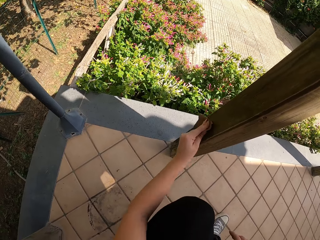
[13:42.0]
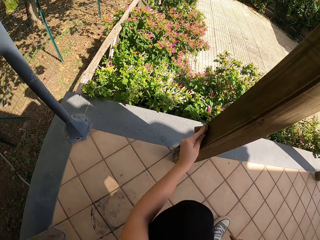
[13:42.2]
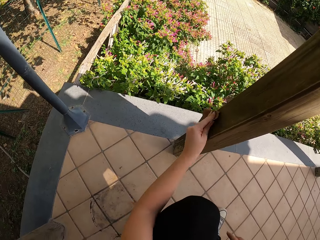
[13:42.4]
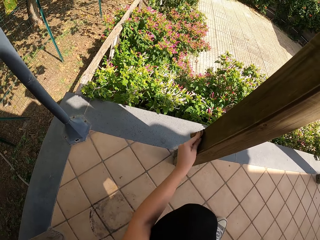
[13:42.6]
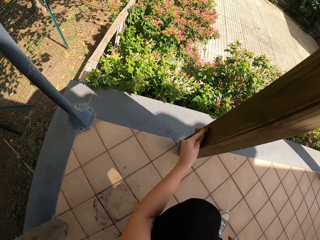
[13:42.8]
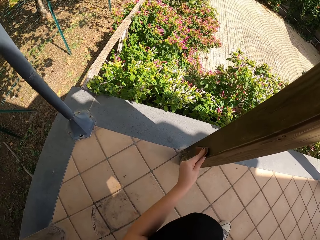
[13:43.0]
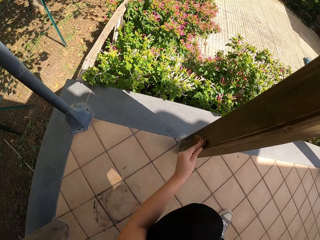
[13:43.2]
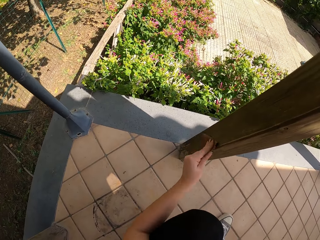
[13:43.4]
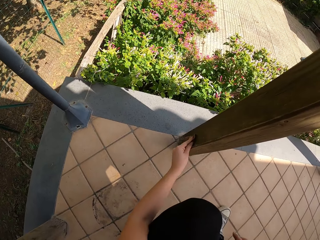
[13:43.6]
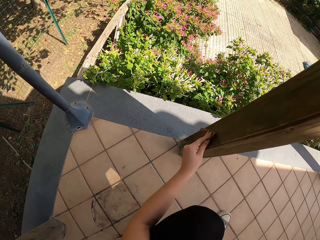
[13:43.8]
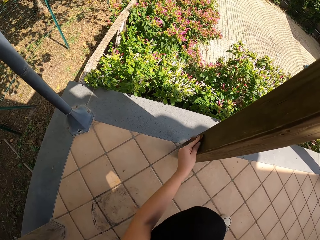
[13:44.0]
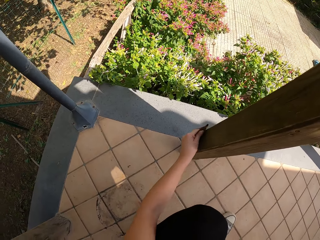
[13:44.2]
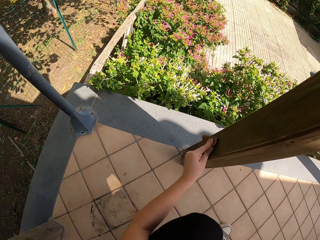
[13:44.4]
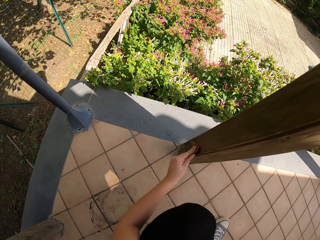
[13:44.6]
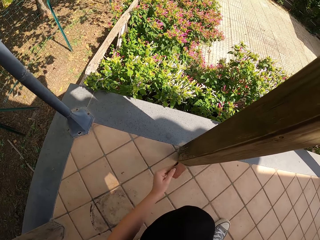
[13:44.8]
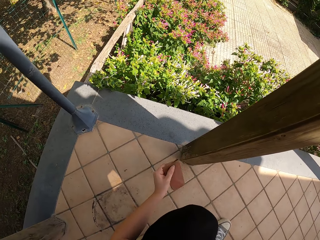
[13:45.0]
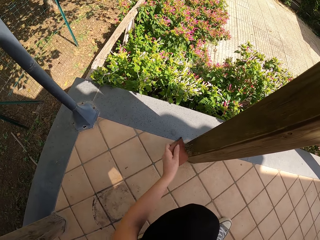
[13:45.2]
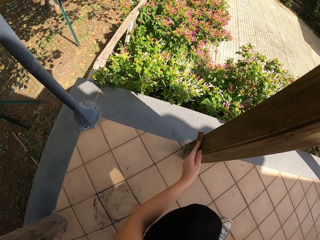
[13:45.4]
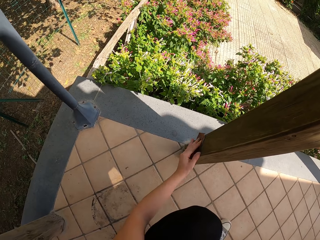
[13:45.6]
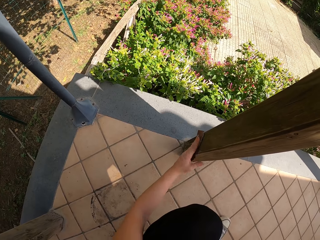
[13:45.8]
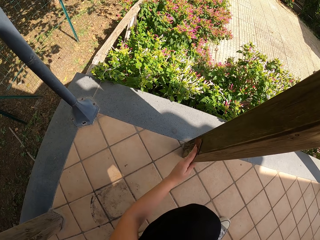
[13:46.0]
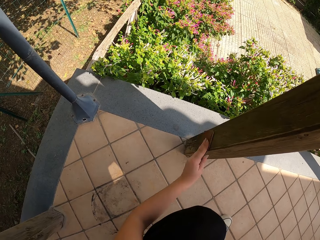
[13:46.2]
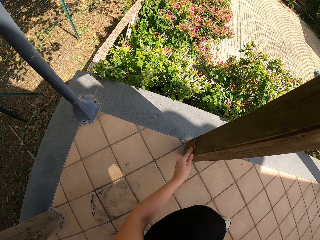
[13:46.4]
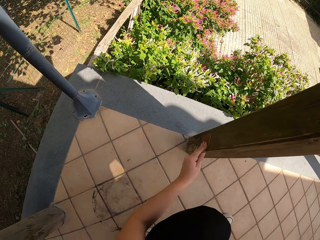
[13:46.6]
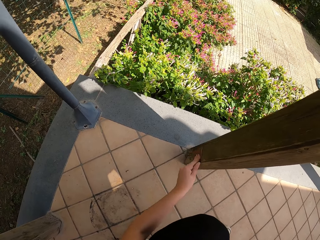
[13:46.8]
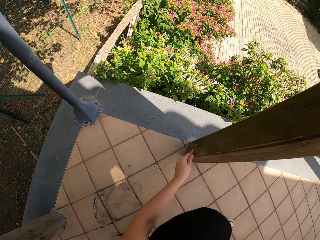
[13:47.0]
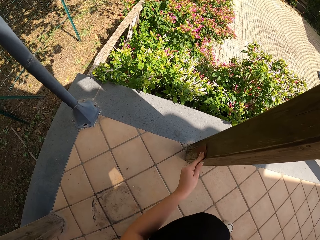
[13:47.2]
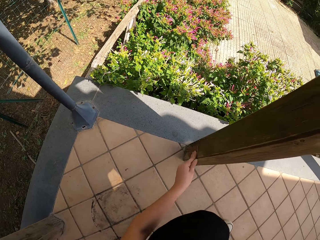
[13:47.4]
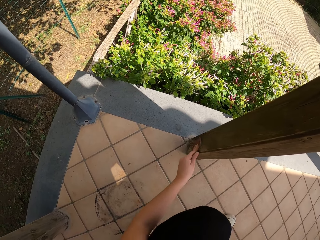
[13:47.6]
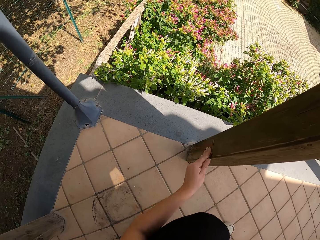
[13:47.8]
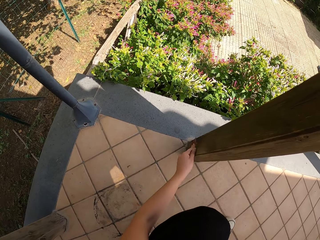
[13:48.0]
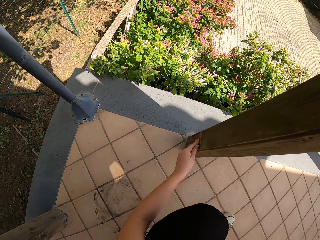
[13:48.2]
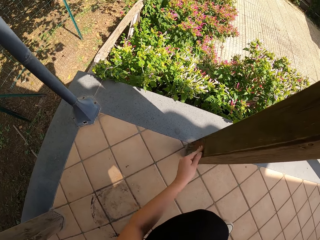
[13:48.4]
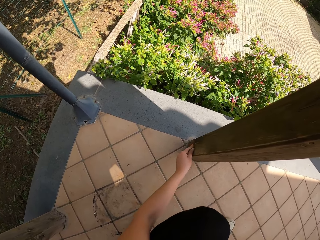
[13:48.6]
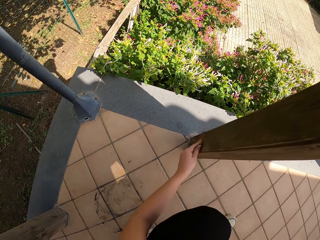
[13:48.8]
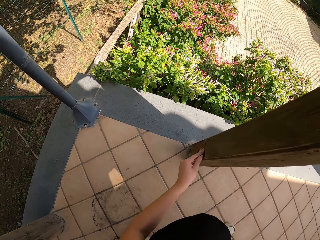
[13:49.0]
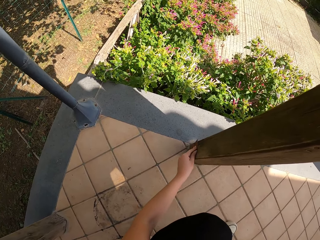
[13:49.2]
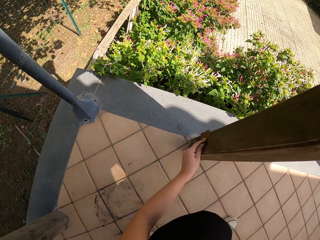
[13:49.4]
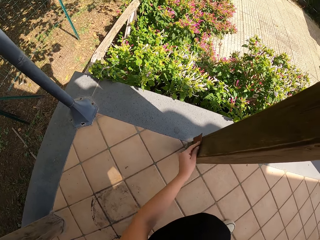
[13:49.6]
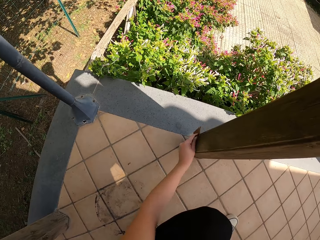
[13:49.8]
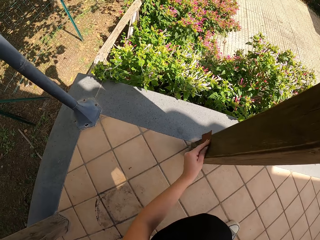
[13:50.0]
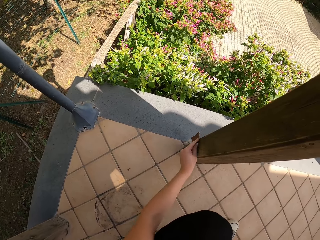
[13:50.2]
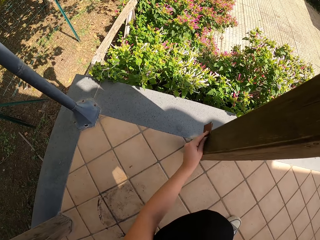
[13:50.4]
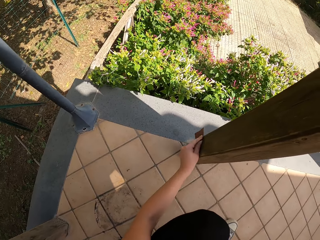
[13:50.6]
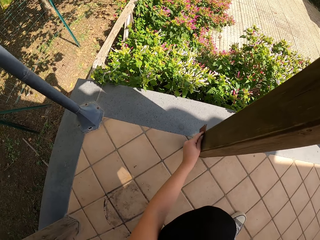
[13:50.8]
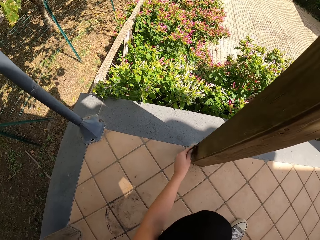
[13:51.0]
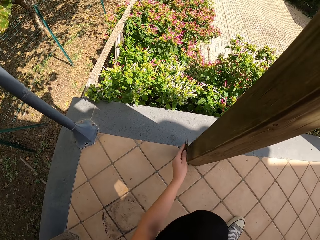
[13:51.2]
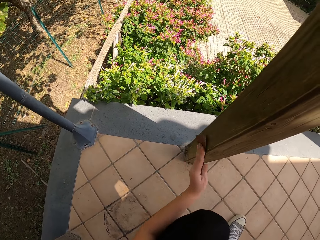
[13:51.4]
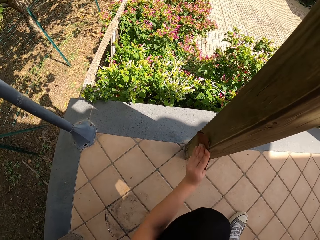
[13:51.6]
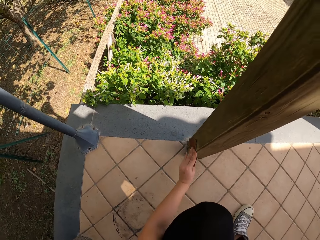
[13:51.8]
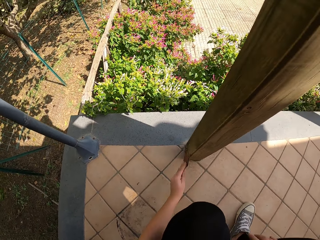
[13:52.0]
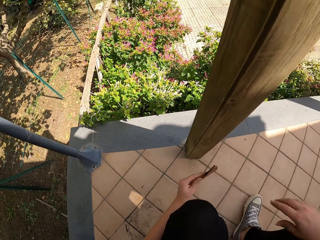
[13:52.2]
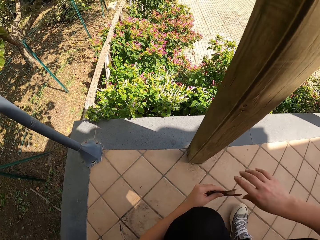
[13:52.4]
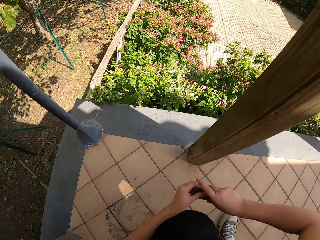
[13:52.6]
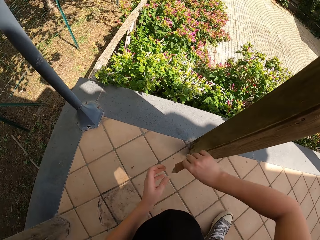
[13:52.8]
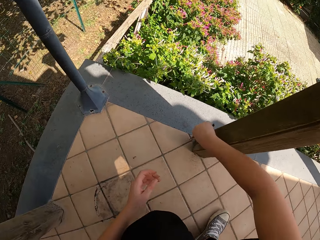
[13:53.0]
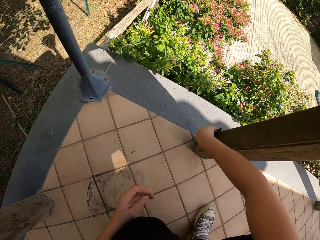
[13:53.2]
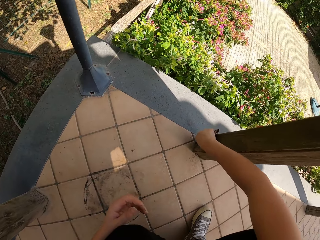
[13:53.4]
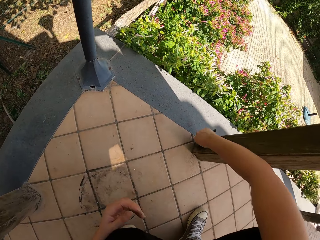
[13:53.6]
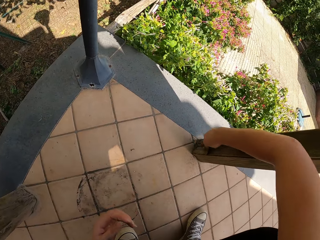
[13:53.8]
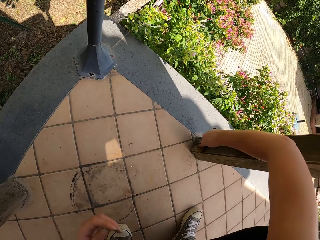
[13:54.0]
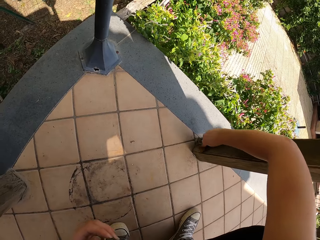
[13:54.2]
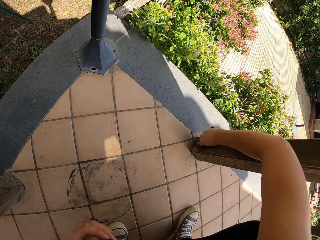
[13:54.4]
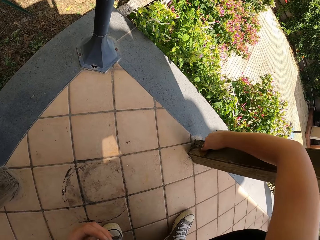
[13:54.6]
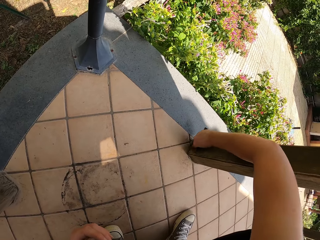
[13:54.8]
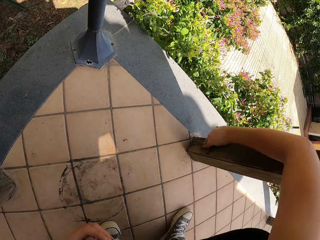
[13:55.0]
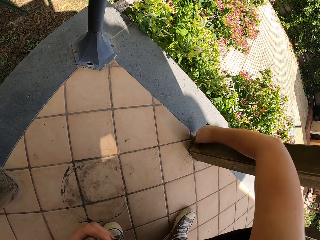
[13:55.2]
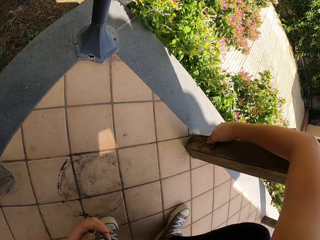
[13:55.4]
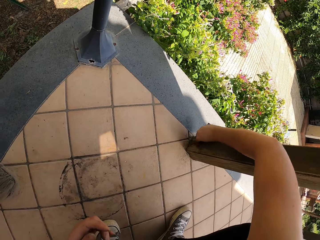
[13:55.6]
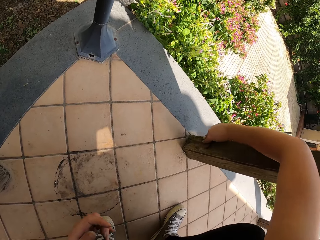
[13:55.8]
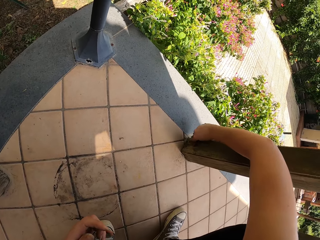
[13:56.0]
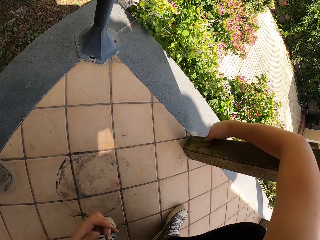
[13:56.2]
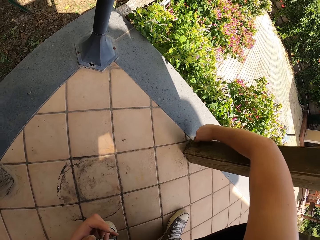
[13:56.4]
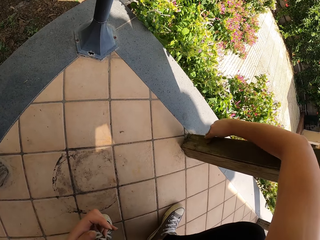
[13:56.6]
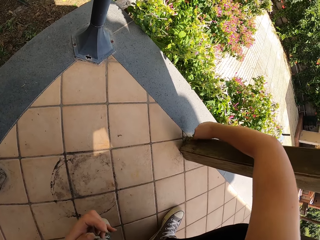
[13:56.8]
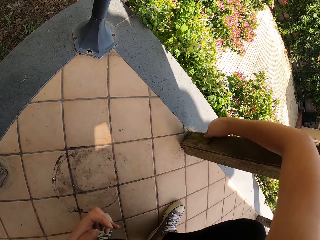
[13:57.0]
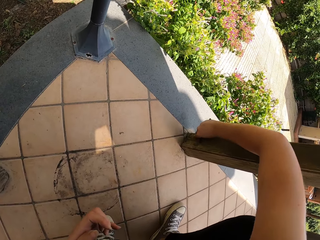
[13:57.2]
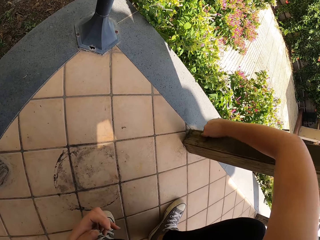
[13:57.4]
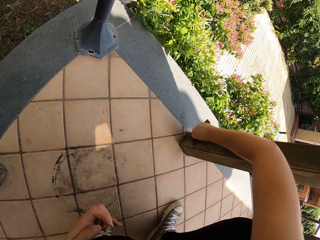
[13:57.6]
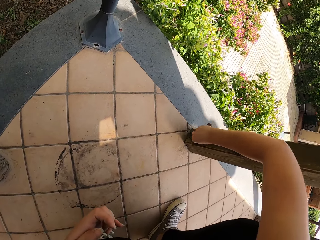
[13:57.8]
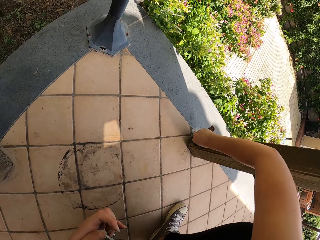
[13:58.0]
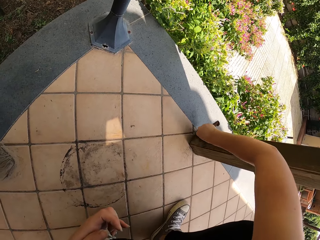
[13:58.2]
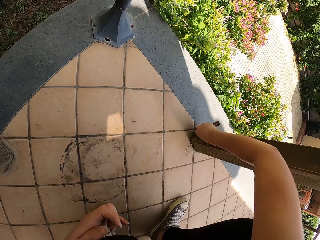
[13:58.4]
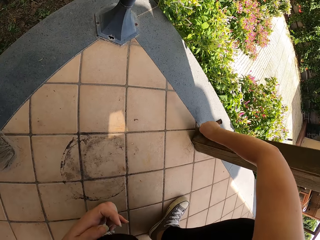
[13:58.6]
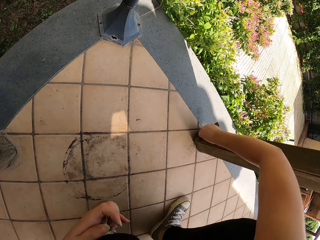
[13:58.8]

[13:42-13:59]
The camera wearer adjusts handling of the sandpaper. She scrubs the frame of wood. She stops scrubbing the frame of wood. She switches the sandpaper from her left to right hand. She continues smoothening the wood with the sandpaper.

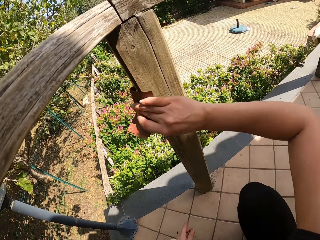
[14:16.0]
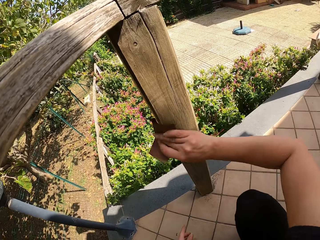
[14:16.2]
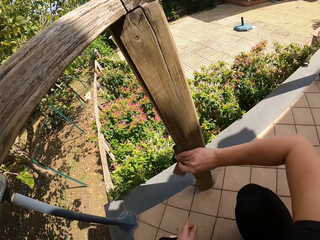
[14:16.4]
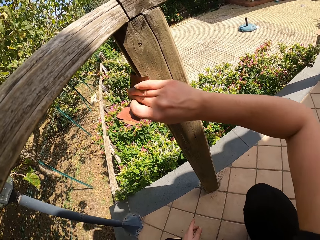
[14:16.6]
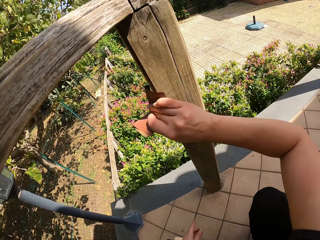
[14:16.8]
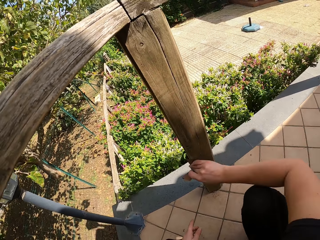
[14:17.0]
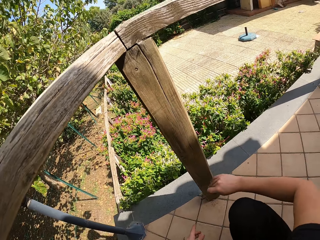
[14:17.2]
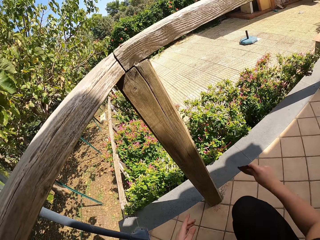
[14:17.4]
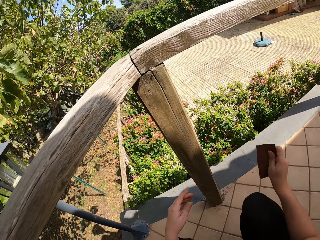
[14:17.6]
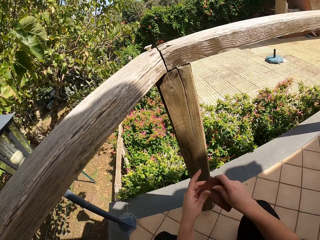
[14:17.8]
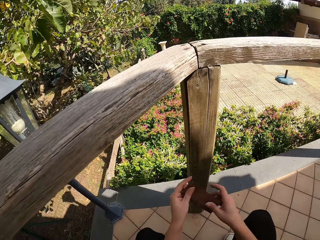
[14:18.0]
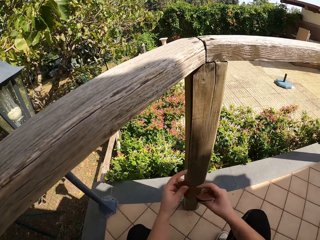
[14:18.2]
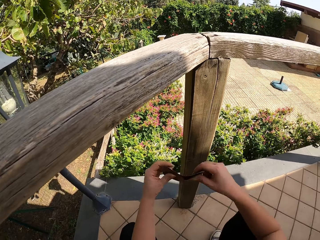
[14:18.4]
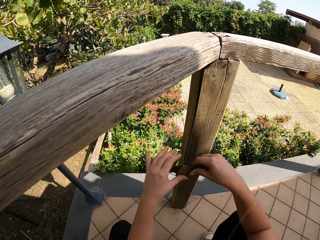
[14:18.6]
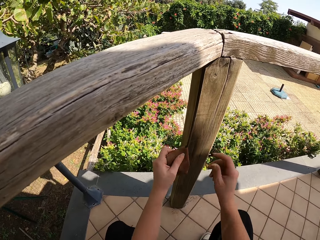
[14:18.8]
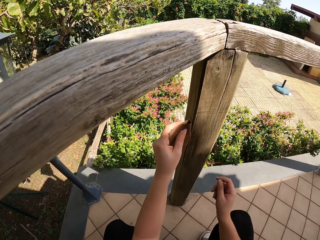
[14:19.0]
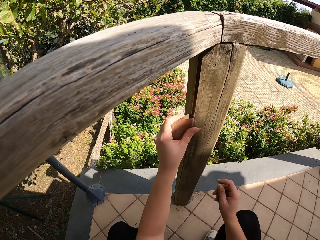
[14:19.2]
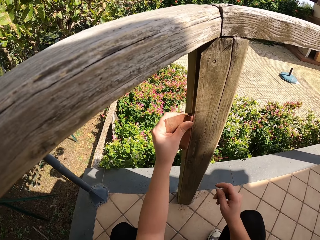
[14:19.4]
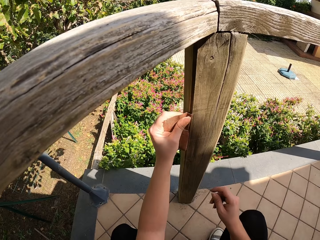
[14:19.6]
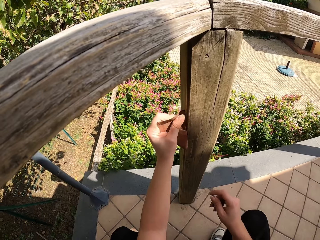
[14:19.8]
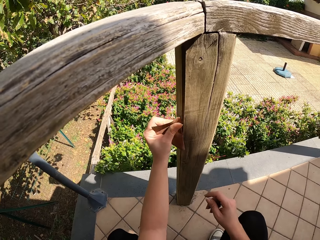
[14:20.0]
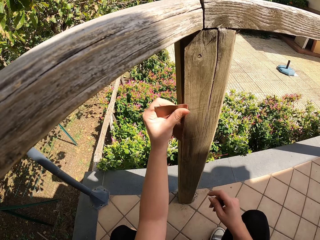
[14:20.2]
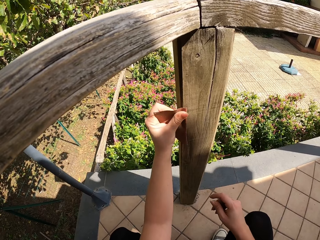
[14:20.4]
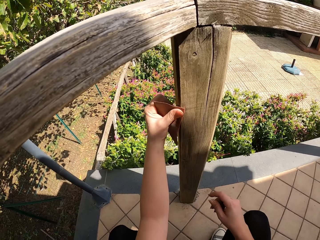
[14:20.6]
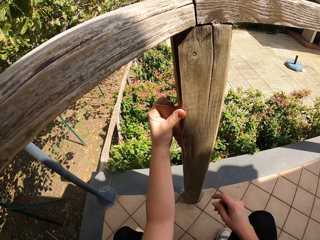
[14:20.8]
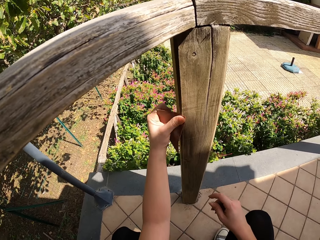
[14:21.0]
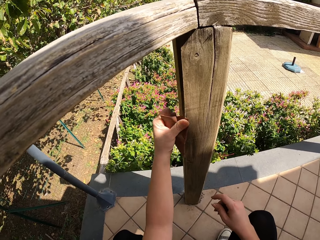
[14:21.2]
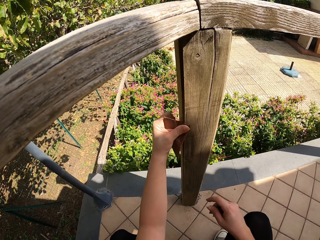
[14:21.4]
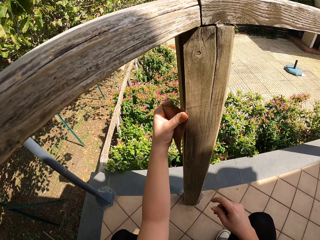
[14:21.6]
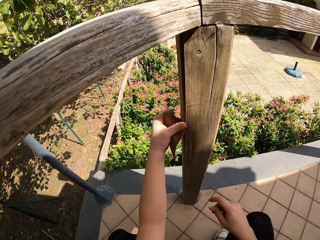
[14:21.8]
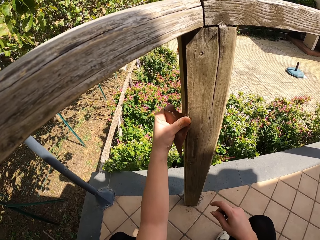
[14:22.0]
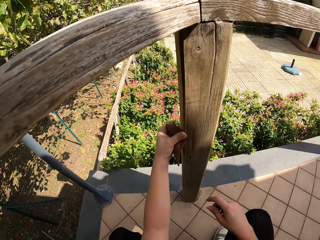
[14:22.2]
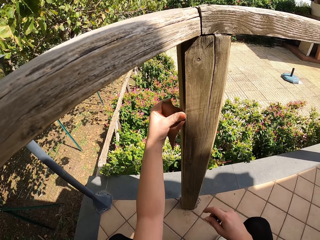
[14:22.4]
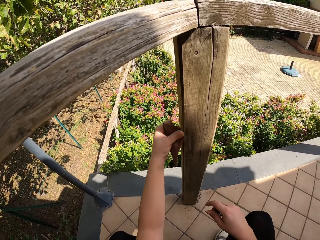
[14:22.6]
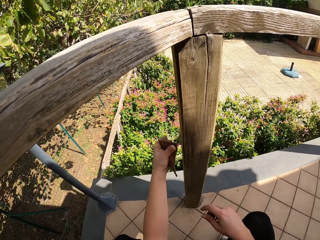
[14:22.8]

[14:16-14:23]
The camera wearer stops scrubbing the frame of wood. She switches the sandpaper from her right to left hand. She continues smoothening the wood with the sandpaper.
